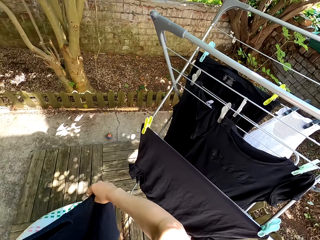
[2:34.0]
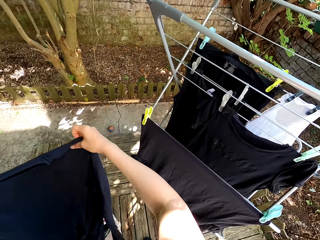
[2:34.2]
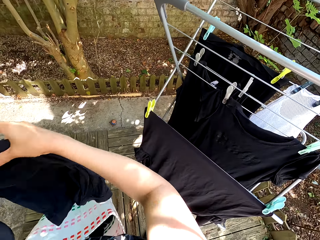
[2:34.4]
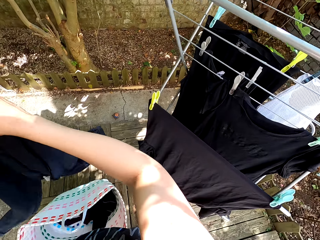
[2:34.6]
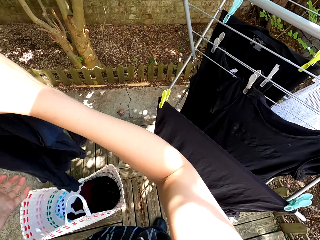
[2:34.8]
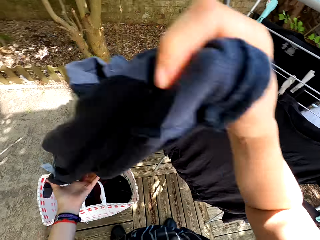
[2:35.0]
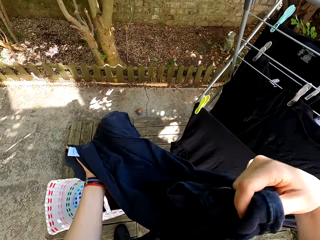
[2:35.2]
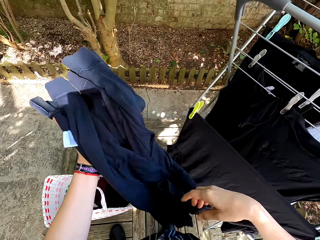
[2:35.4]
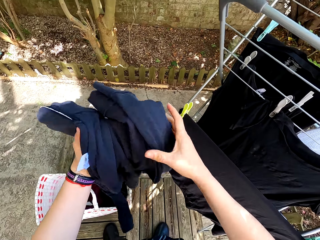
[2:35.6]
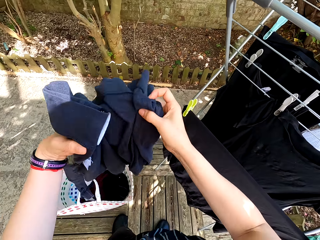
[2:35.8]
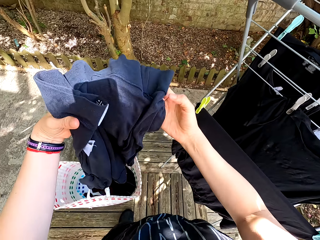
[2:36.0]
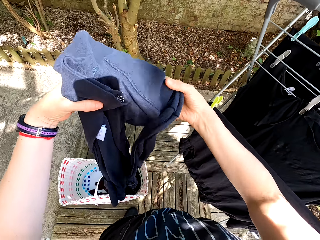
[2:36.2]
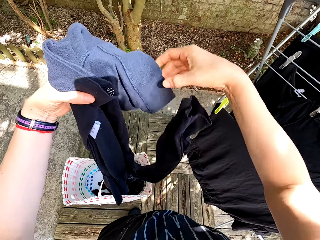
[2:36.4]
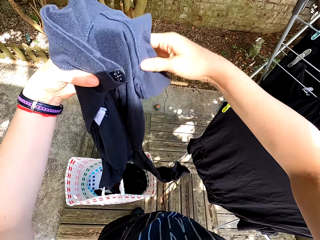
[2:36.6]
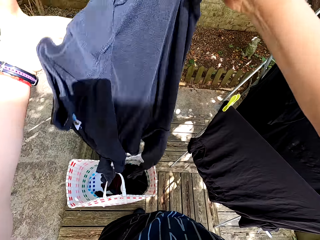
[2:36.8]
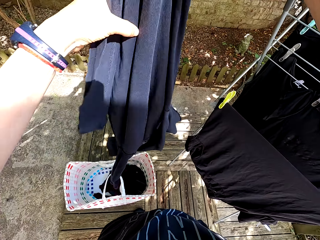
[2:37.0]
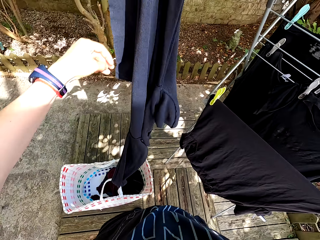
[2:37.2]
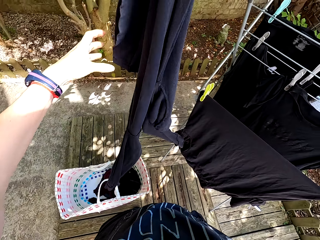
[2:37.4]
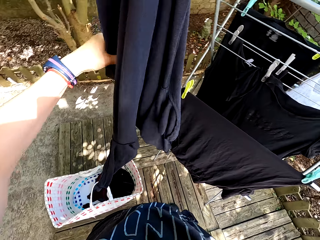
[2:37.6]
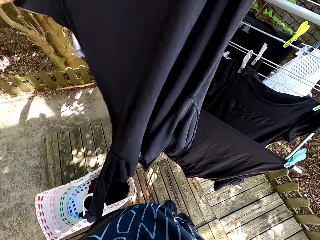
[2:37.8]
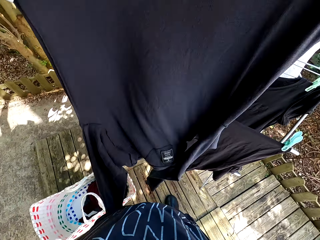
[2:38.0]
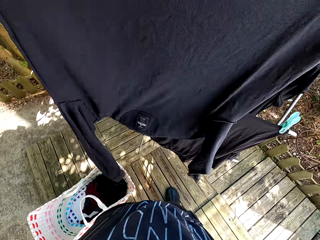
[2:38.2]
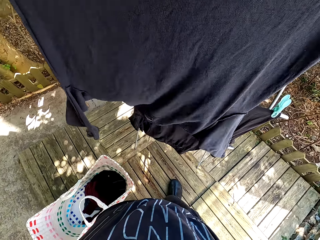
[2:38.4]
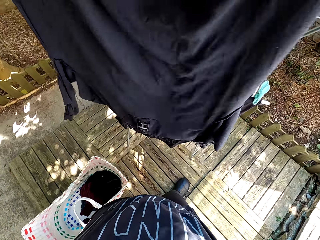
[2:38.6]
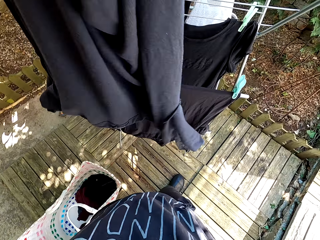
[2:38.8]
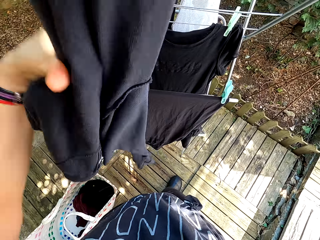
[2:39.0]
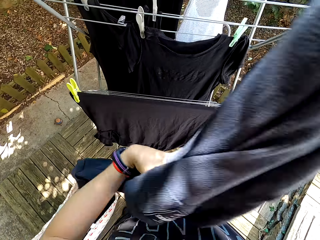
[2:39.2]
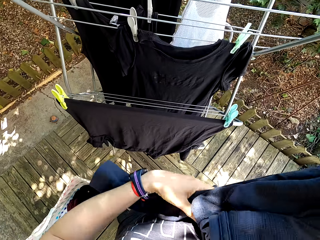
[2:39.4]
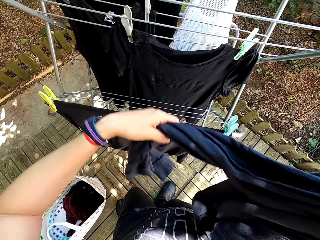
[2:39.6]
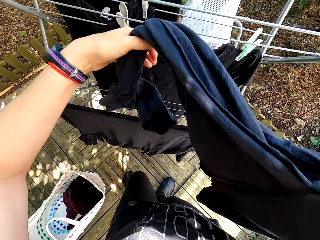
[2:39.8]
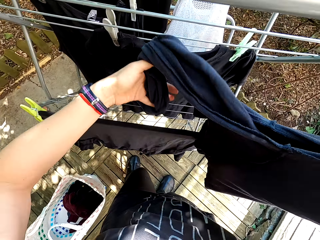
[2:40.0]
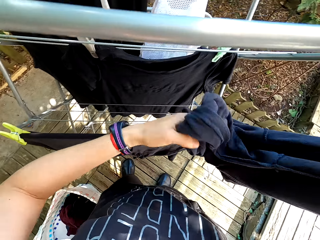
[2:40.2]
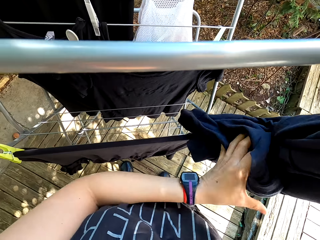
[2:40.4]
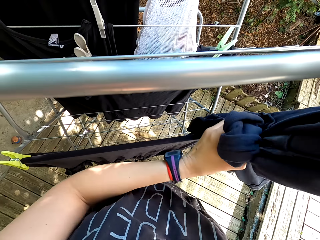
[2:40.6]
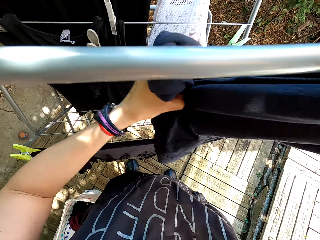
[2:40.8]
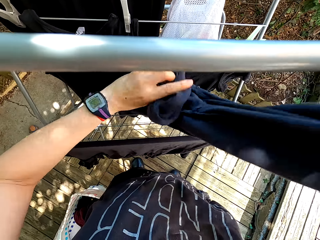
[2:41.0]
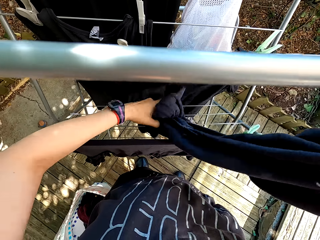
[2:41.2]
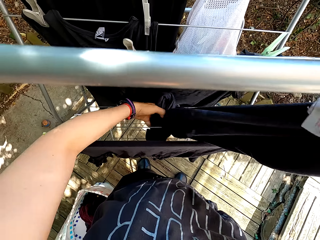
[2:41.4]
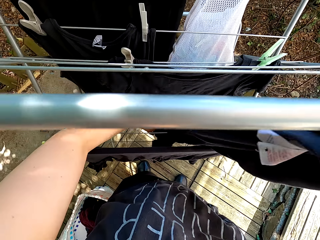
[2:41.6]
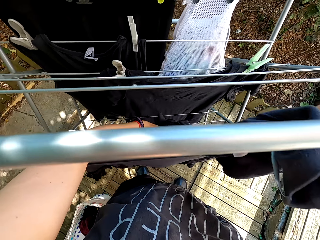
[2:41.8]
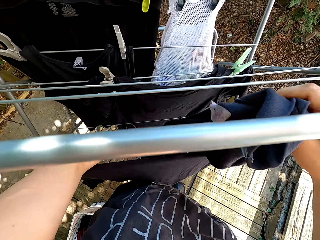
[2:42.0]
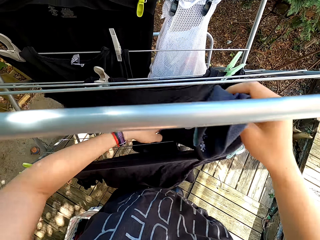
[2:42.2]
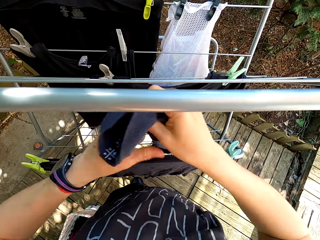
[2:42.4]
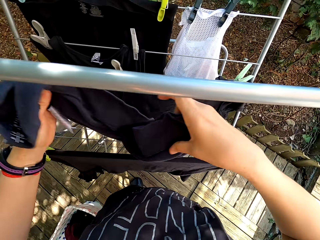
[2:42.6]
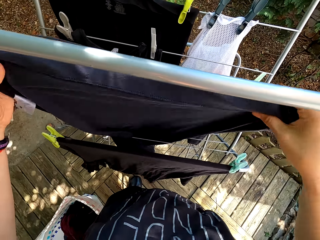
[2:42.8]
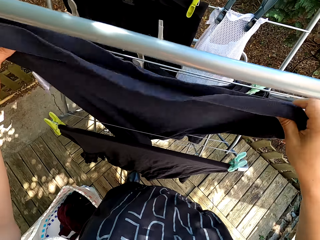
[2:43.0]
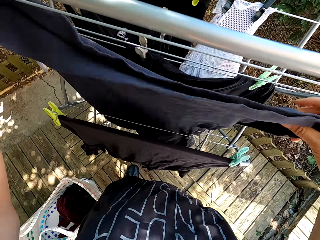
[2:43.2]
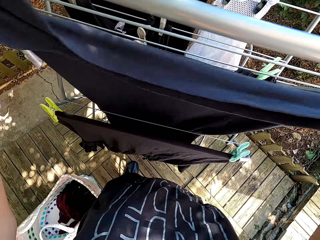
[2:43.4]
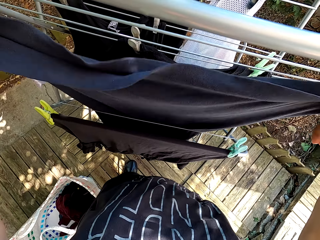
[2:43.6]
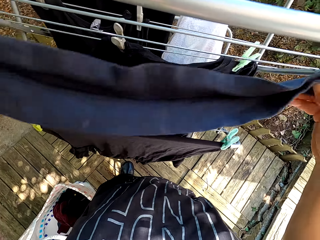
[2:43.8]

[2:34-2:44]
The camera wearer looks at the cloth and turns the cloth.

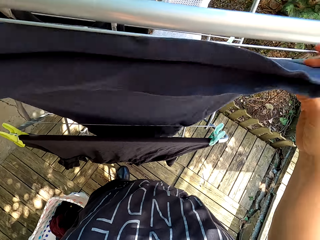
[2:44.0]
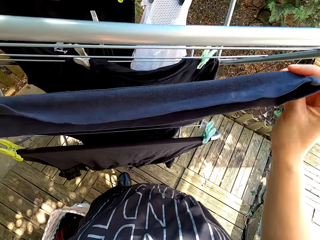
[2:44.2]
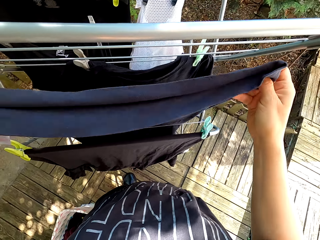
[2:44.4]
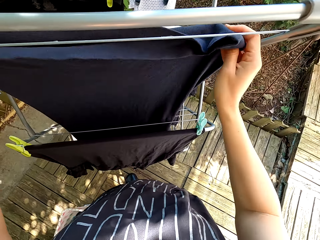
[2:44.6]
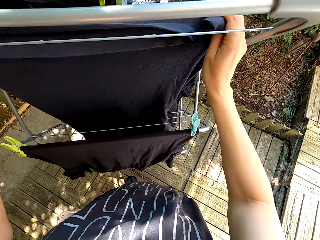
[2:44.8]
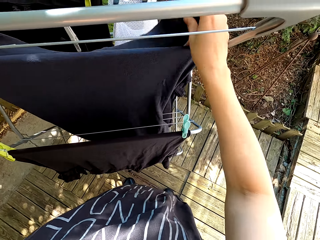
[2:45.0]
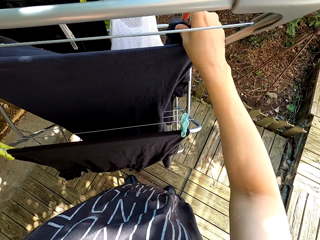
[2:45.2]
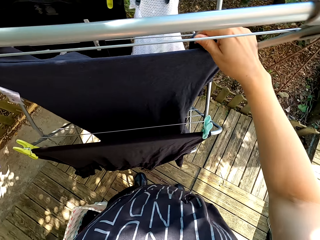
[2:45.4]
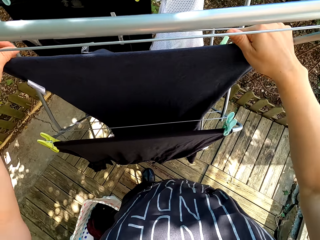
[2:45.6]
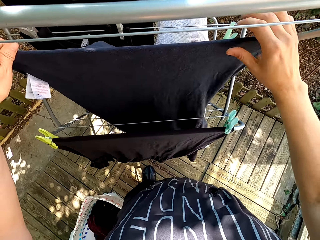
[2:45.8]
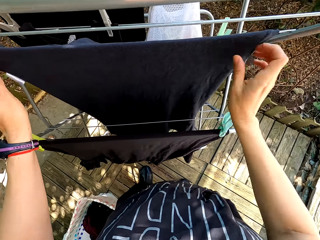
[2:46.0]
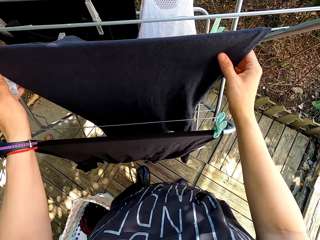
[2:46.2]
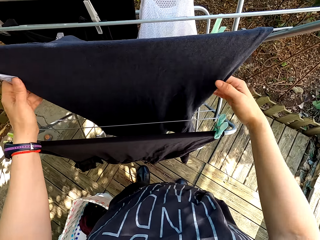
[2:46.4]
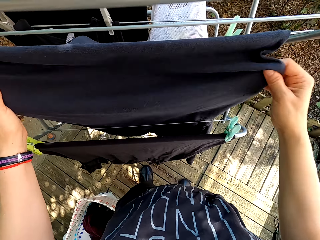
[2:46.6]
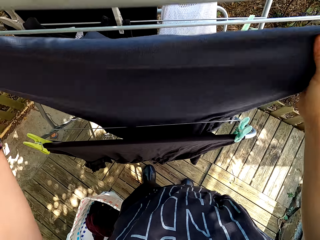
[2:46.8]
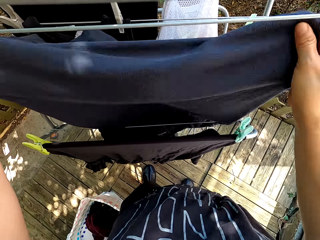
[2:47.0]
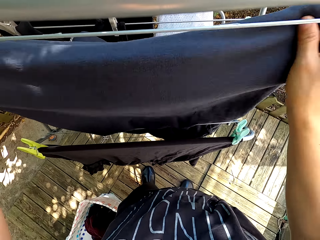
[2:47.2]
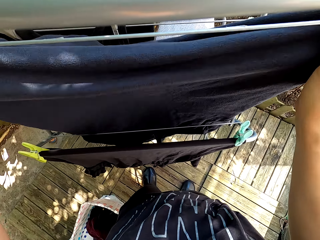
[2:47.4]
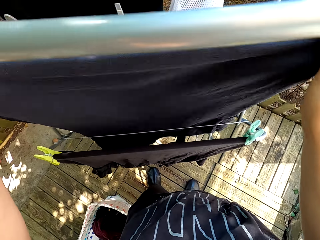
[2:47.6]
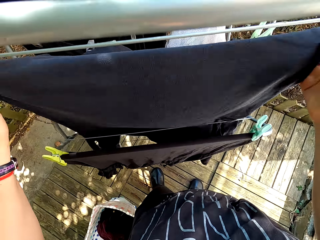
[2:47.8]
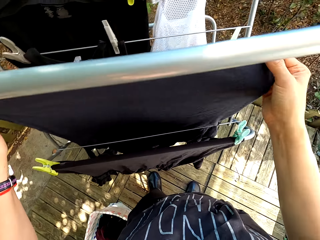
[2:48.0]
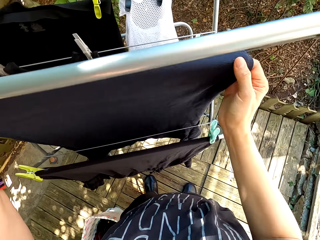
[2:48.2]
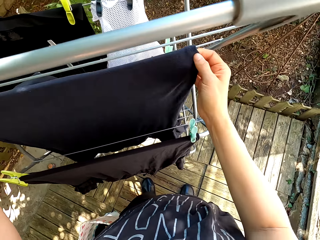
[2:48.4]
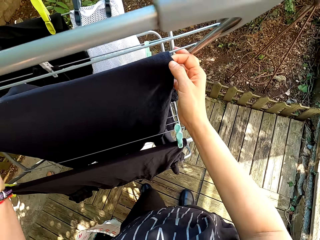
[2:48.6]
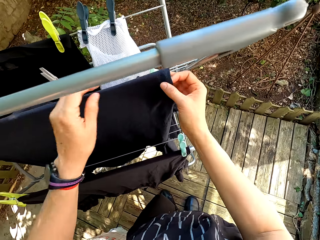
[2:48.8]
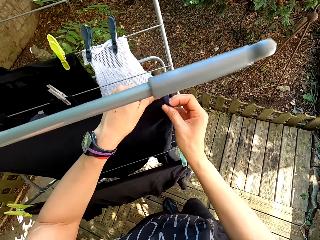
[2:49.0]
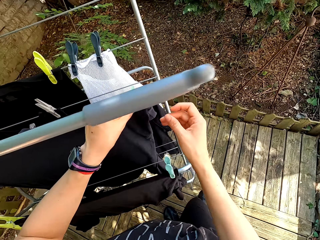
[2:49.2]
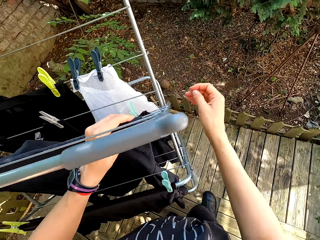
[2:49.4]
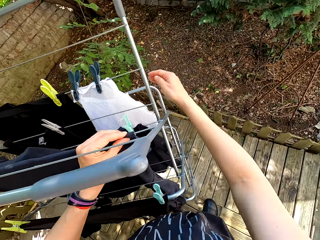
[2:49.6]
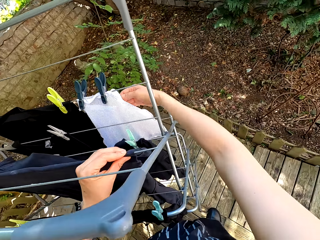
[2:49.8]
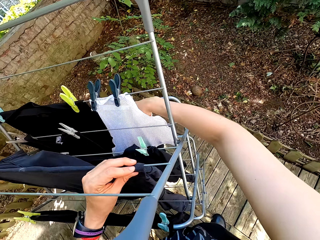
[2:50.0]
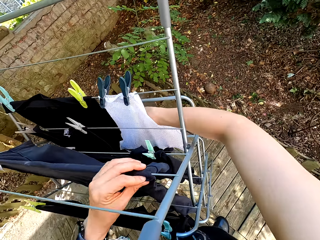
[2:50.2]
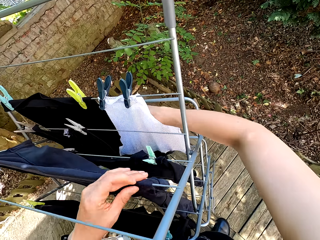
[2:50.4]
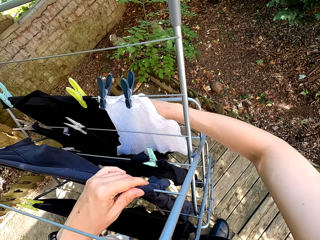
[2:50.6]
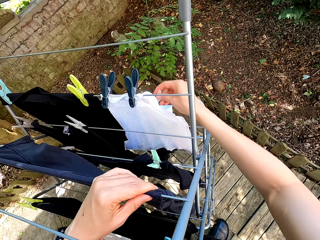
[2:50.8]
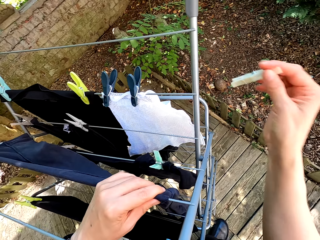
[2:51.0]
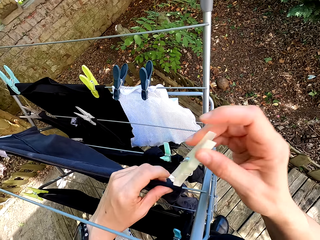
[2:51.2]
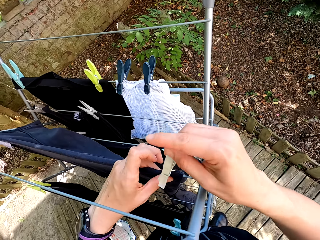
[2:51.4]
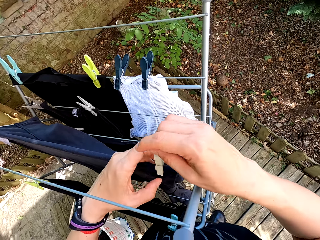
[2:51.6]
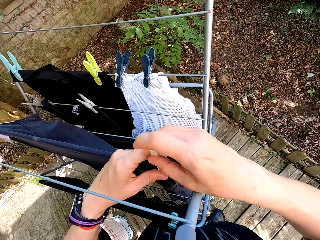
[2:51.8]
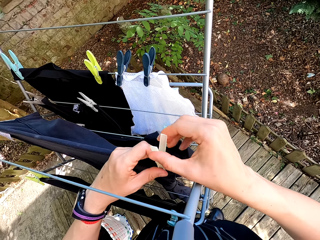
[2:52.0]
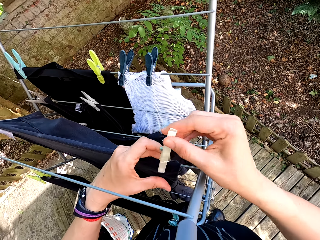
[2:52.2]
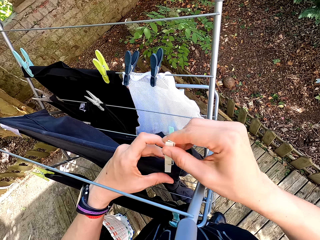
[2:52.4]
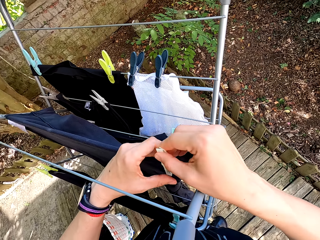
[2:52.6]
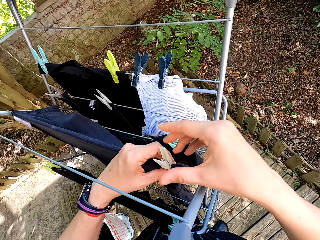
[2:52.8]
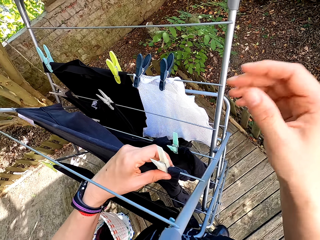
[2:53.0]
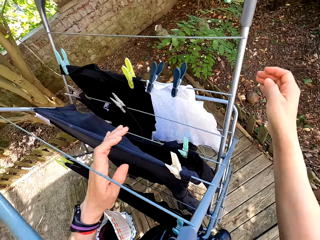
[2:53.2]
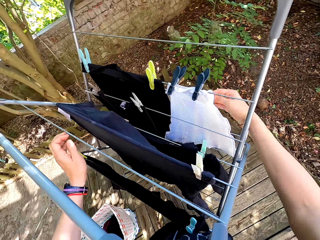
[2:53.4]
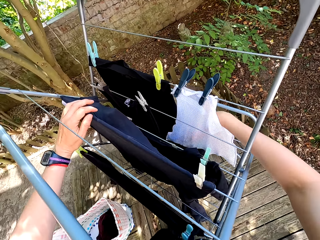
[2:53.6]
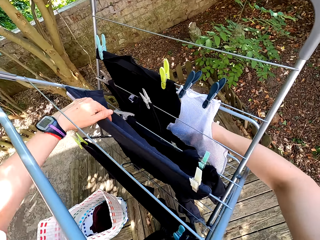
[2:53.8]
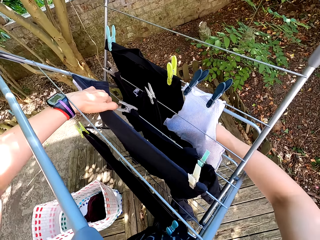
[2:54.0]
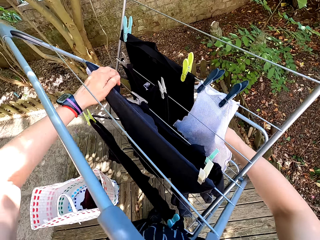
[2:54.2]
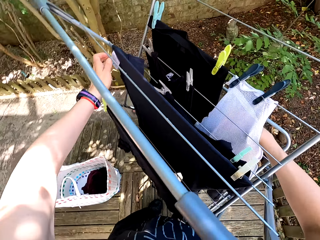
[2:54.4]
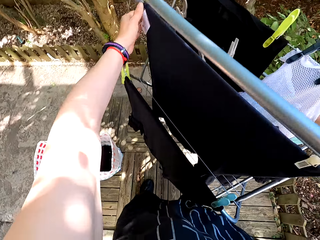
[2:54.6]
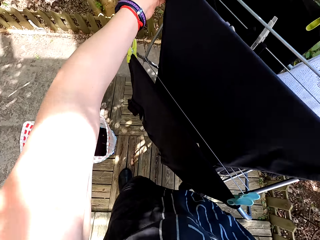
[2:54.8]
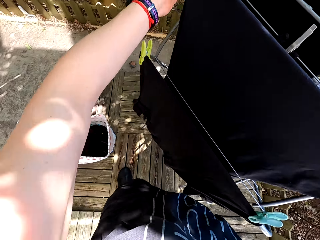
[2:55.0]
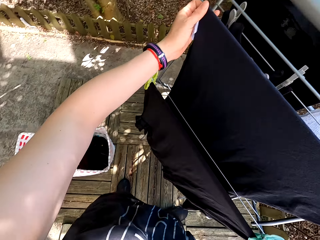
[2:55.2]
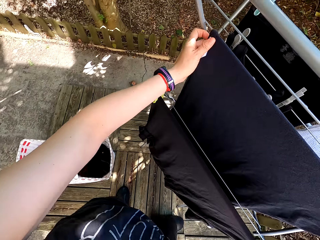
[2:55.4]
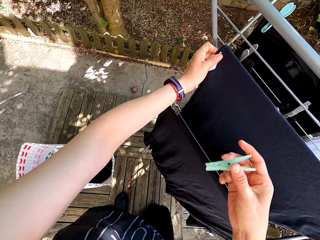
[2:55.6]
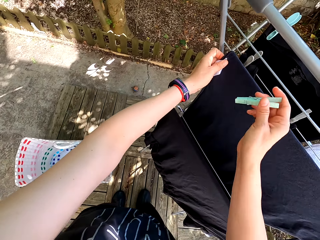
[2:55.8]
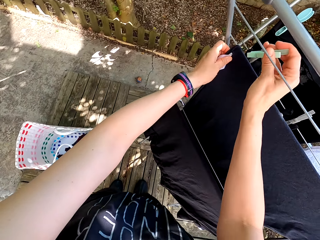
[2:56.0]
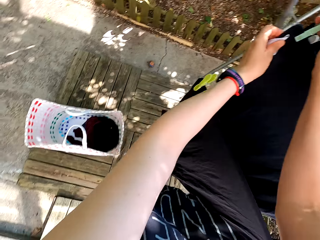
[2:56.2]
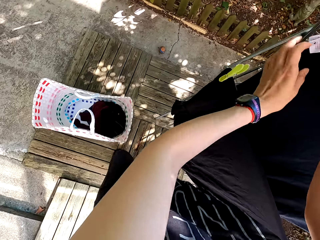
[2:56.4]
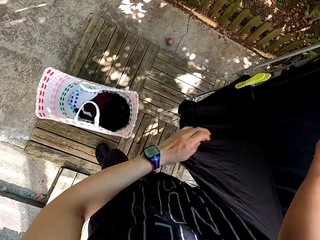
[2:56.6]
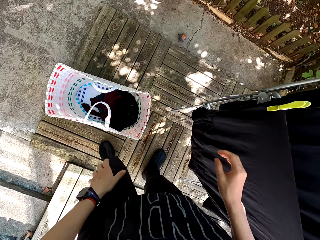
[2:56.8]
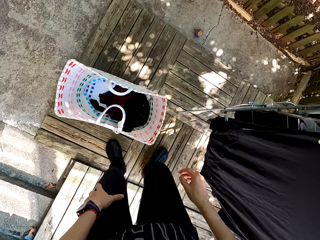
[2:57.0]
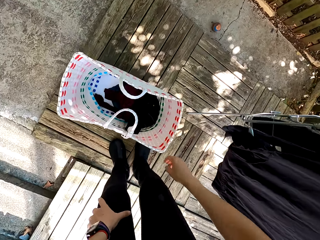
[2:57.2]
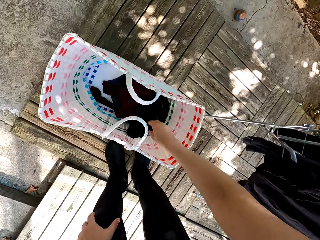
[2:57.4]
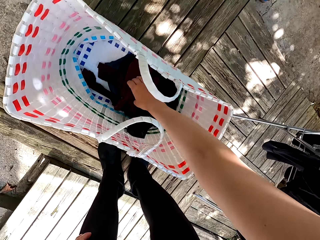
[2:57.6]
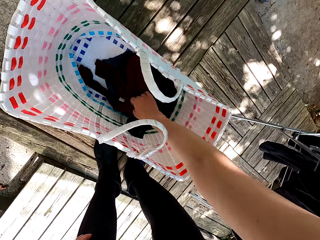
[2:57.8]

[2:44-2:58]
The camera wearer hangs the cloth on the portable clothes line. They pick pegs from the peg bag. They put the peg on the cloth. They hang the cloth. They pick pegs from the peg bag. They hang the cloth. They put the peg on the cloth.
